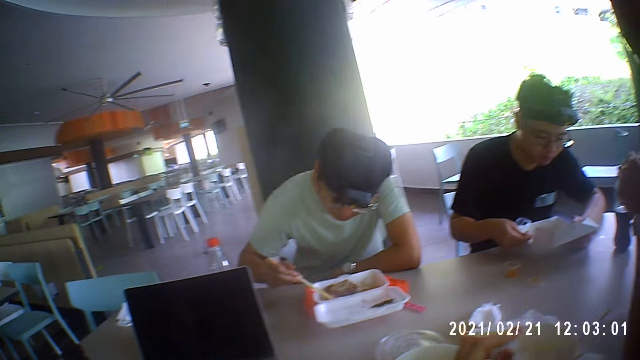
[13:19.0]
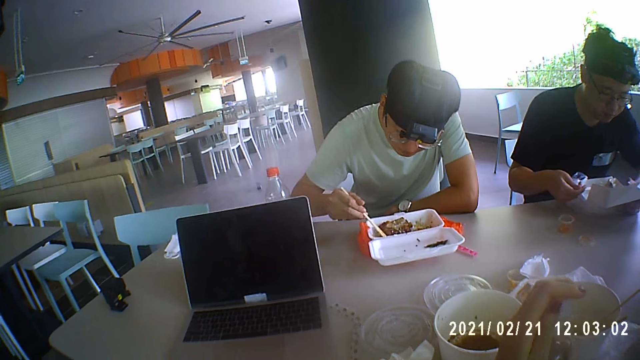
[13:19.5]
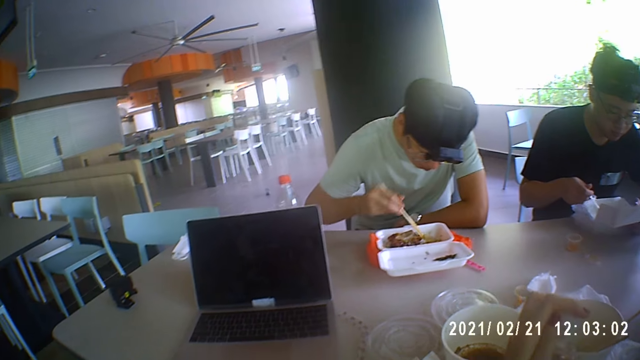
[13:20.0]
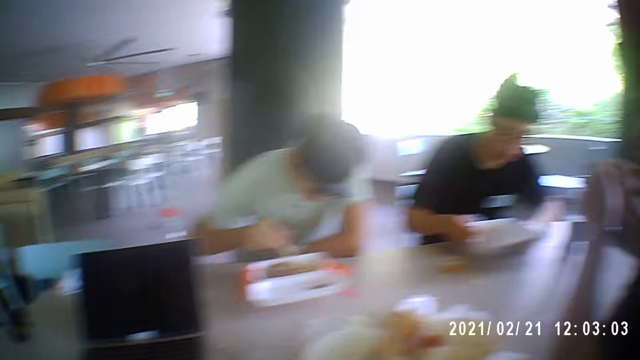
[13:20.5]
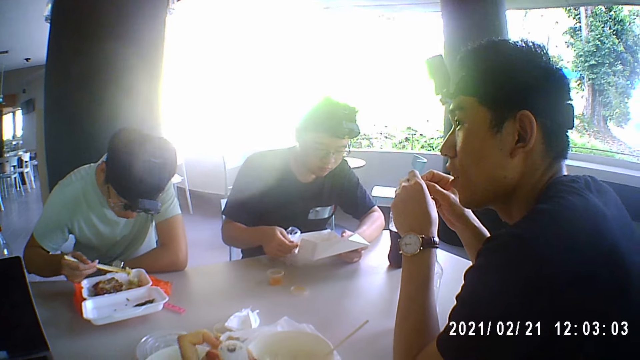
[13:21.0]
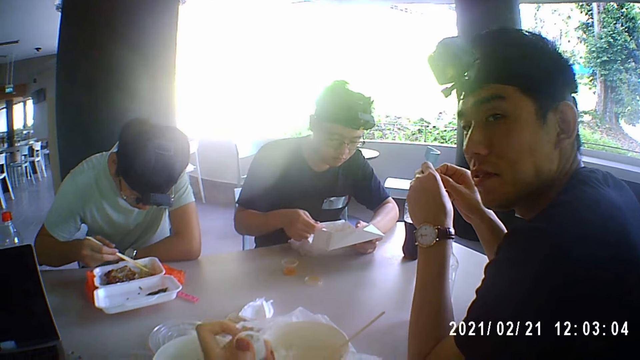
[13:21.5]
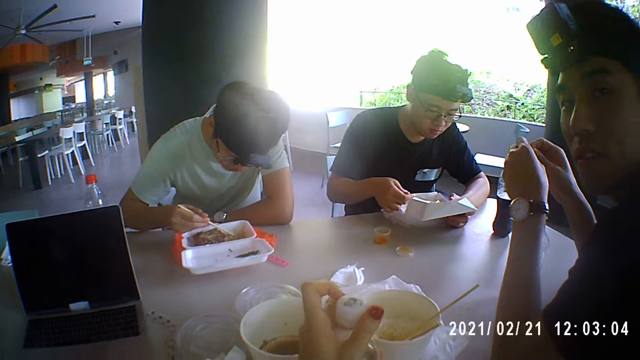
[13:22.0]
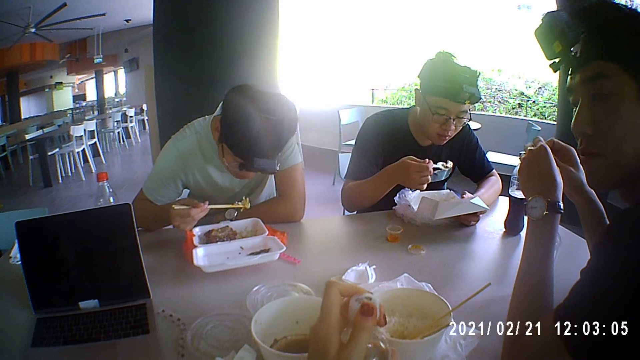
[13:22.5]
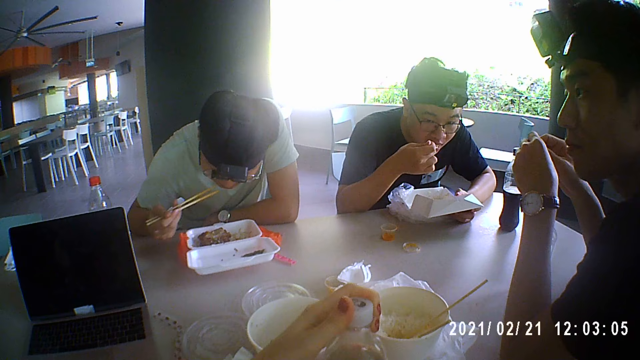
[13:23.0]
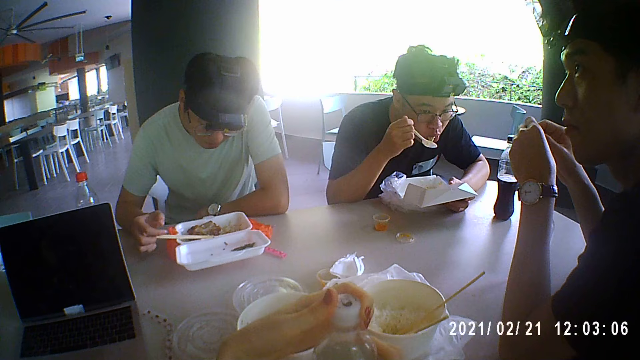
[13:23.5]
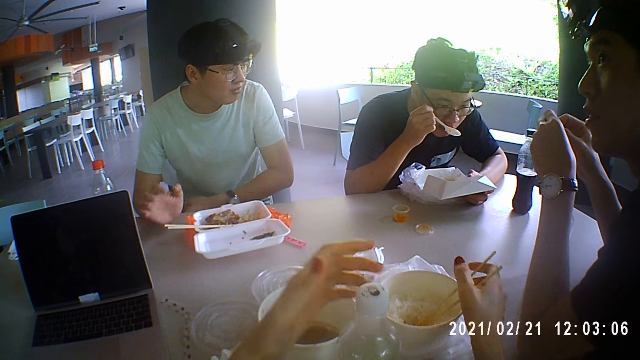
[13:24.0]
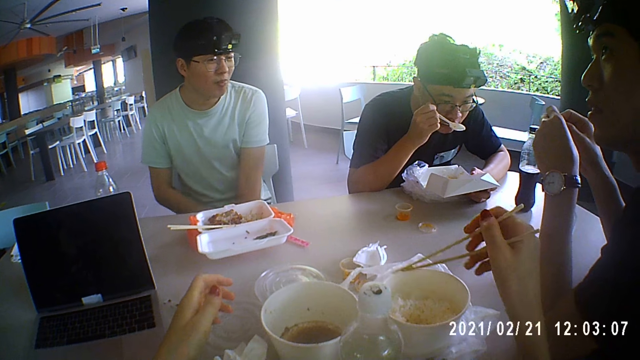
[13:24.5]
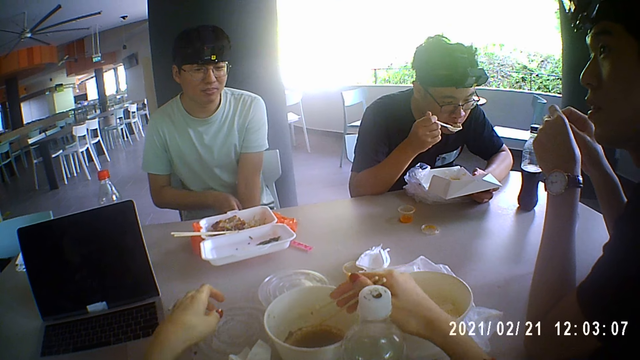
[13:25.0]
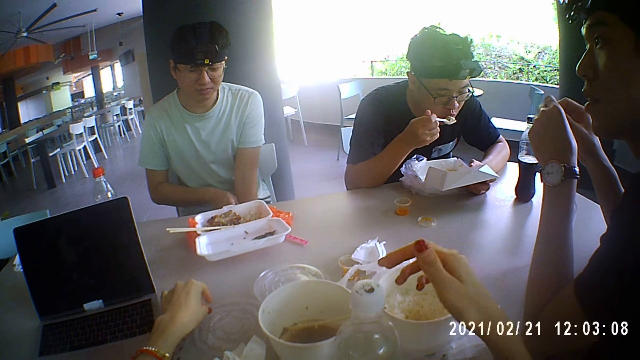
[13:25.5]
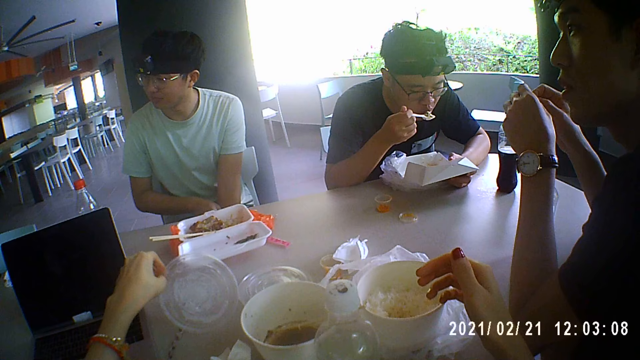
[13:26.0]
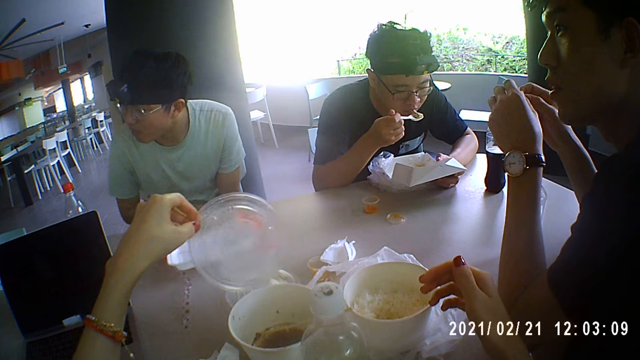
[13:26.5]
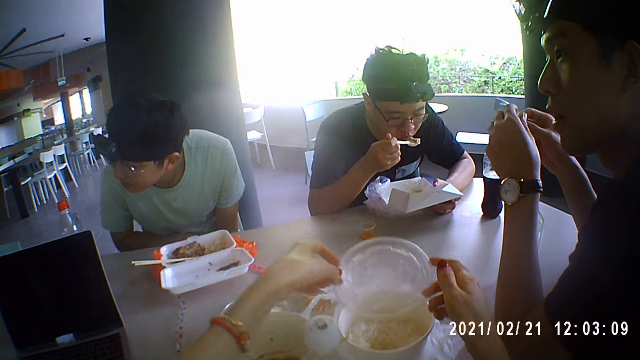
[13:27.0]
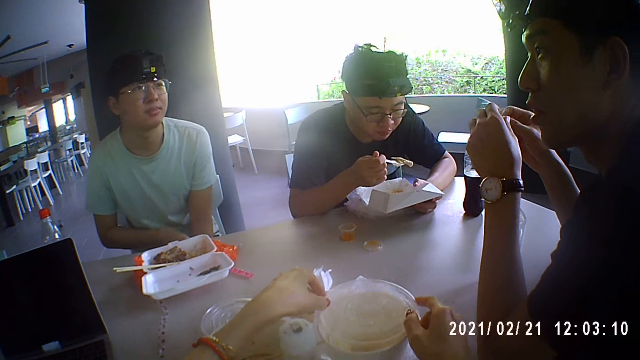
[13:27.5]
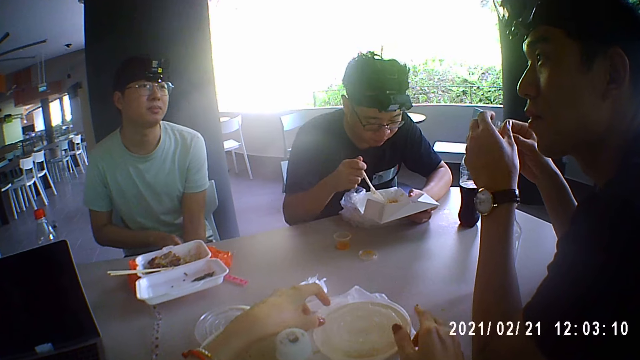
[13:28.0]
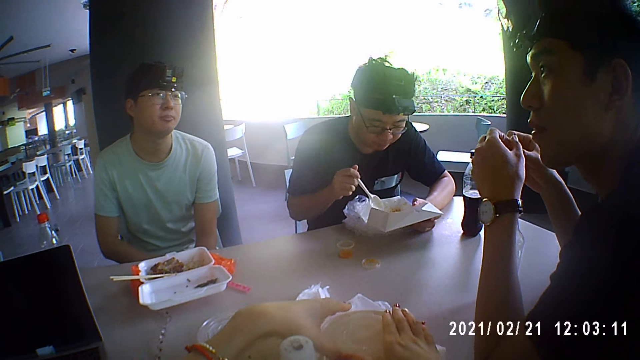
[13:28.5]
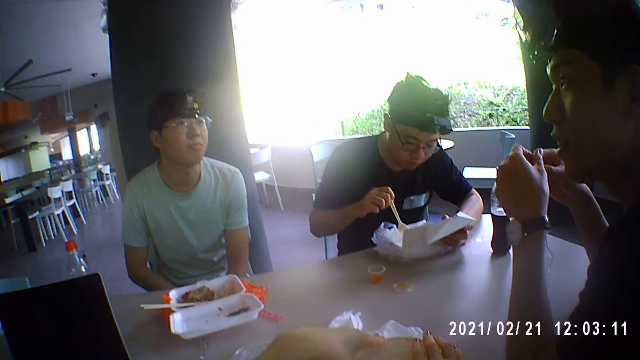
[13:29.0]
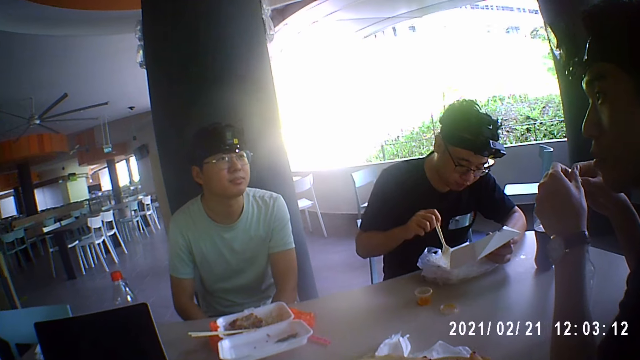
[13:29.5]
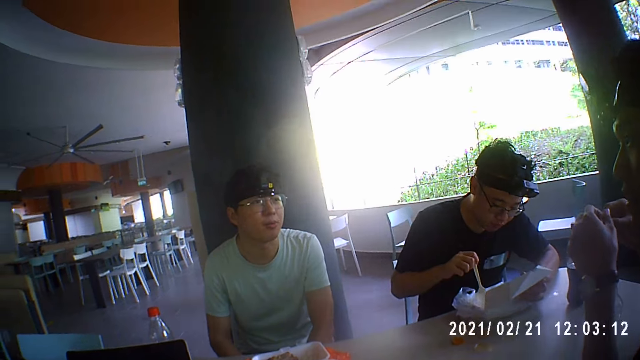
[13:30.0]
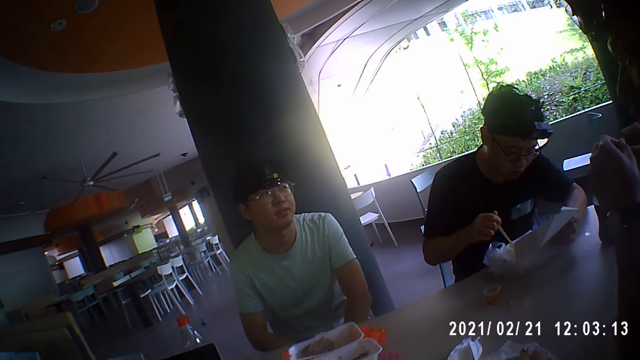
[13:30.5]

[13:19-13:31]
The camera wearer closes the bottle of water on the table with the bottle cap in her left hand. A man scoops meat from the plate on the table with the spoon in his right hand. Another man takes rice from the plate on the table with the pair of chopsticks in his right hand. The second man puts the rice on the pair of chopsticks in his right hand in his mouth. The first man puts the meat on the spoon in his right hand in his mouth. The second man places the pair of chopsticks in his right hand in the plate on the table. The camera wearer picks up the pair of chopsticks from the plate of rice on the table with her right hand. The second man scratches his left arm with his right hand. The camera wearer drops the pair of chopsticks in her right hand in the plate of soup on the table. The first man drops the meat in his mouth on the spoon in his right hand. The camera wearer picks up a plate lid from the table with her left hand. A third man interacts with the second man, the camera wearer and the first man. The camera wearer holds the plate lid with both hands and closes the plate of rice on the table with the plate lid in her hands. The first man drops the meat on the spoon in his right hand in the plate on the table. The first man gathers the rice in the plate on the table with the spoon in his right hand.

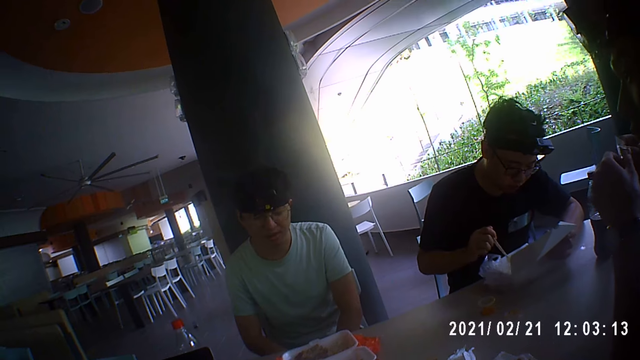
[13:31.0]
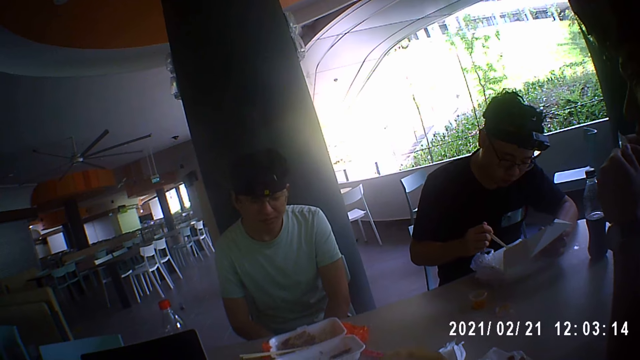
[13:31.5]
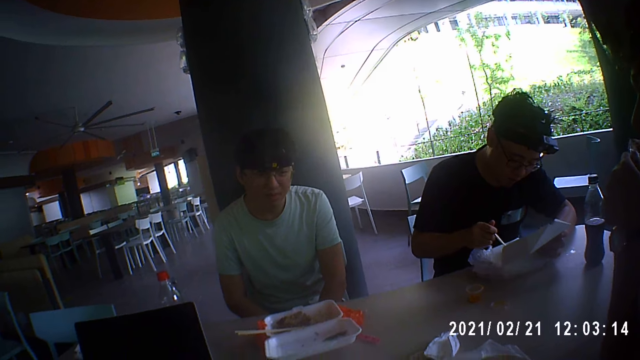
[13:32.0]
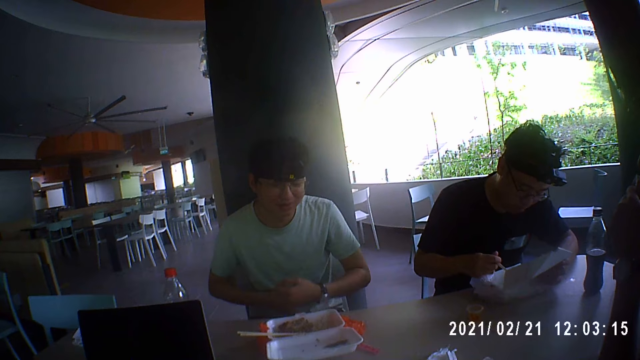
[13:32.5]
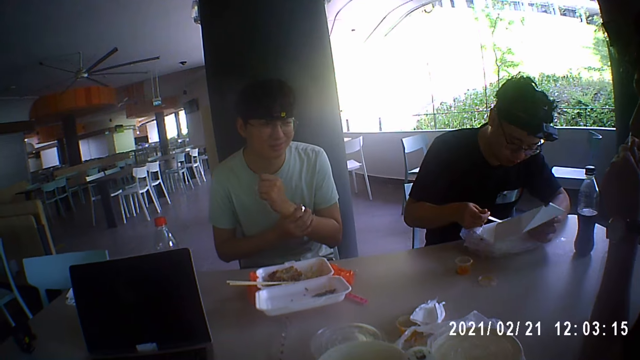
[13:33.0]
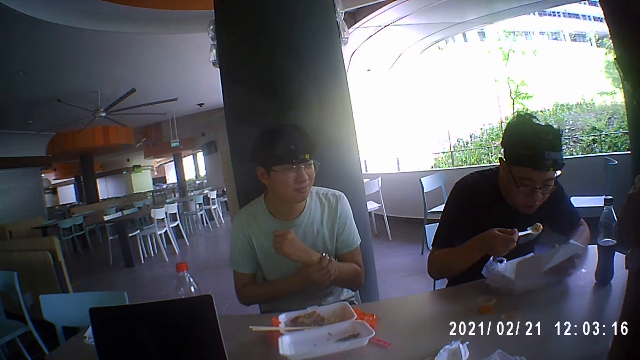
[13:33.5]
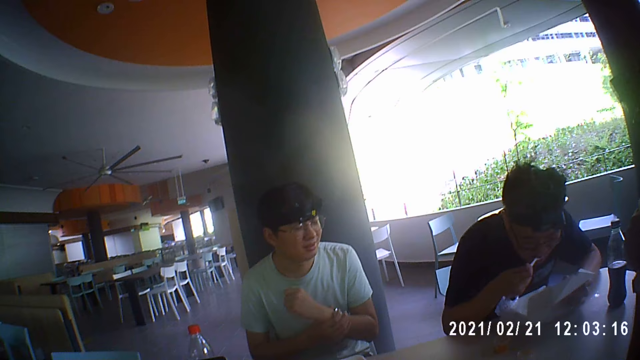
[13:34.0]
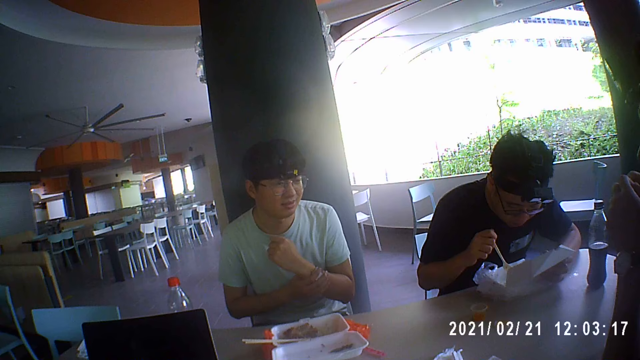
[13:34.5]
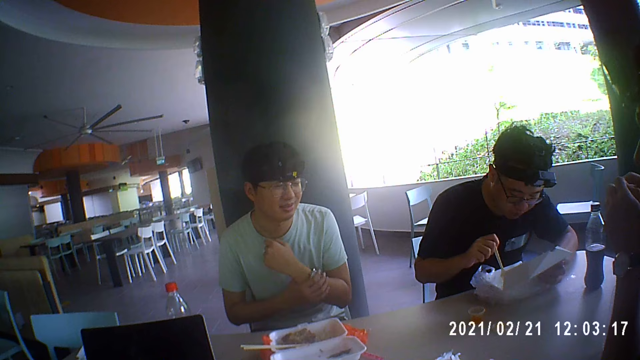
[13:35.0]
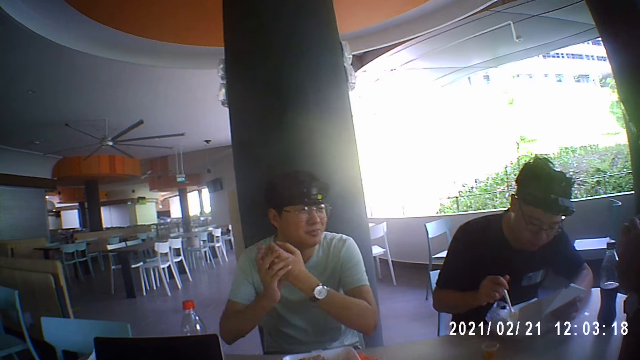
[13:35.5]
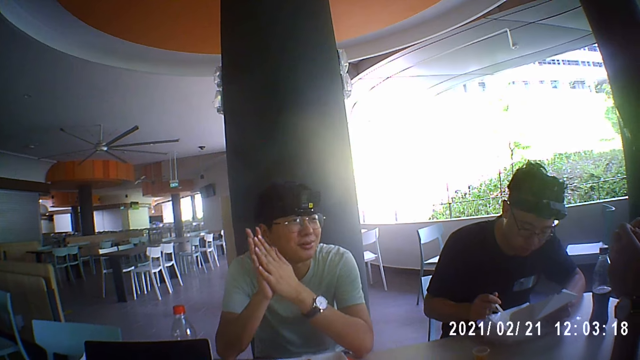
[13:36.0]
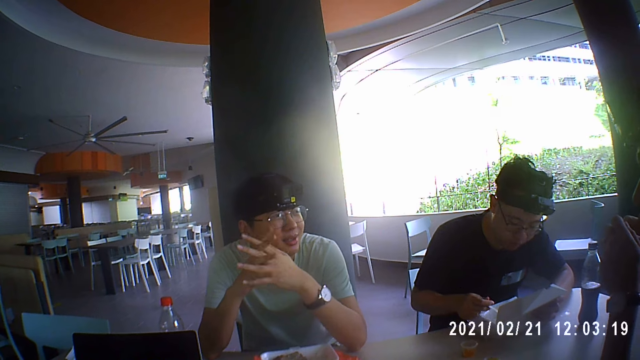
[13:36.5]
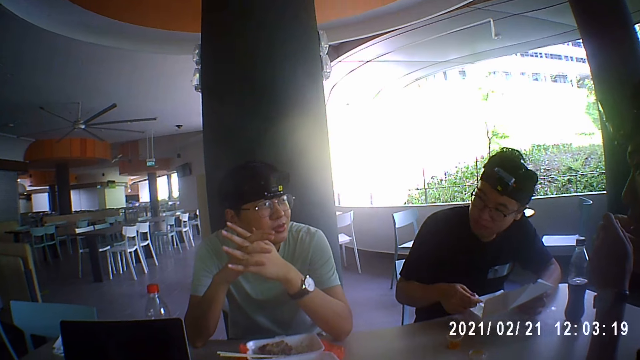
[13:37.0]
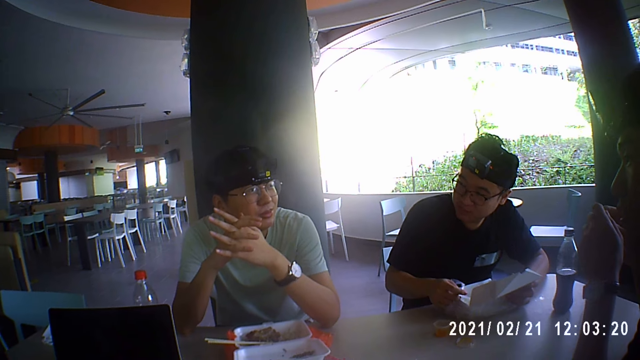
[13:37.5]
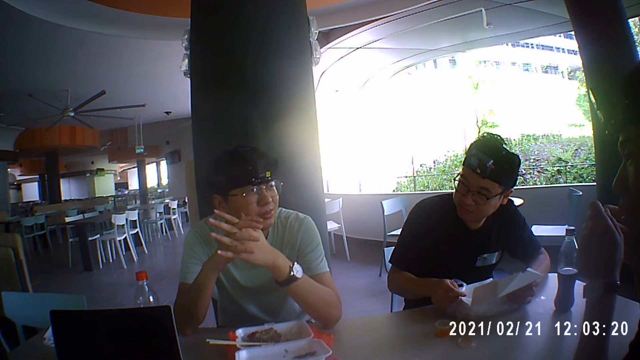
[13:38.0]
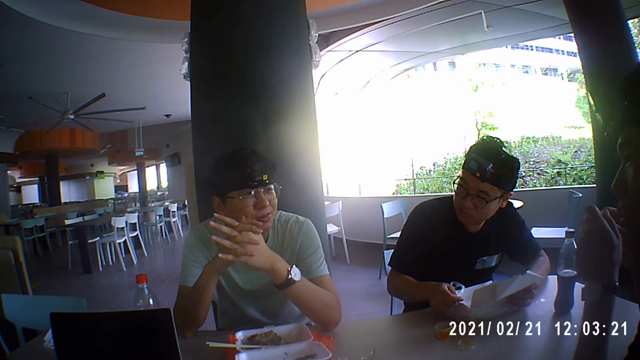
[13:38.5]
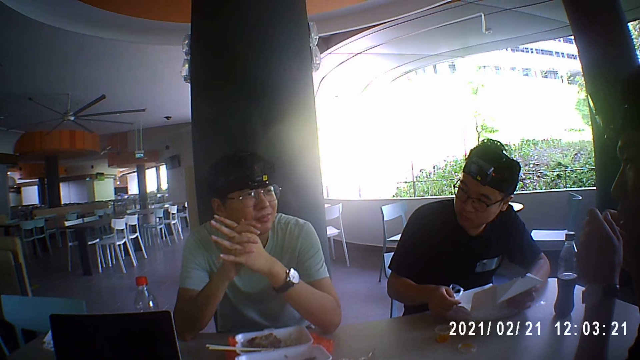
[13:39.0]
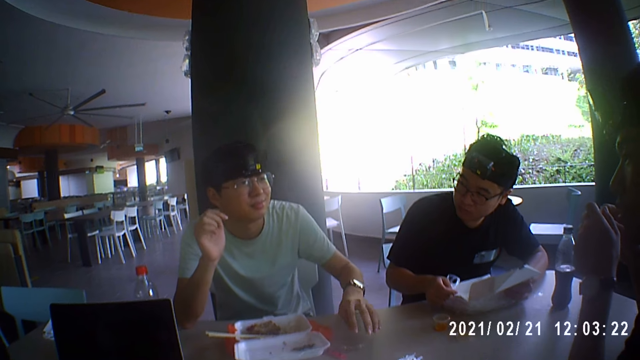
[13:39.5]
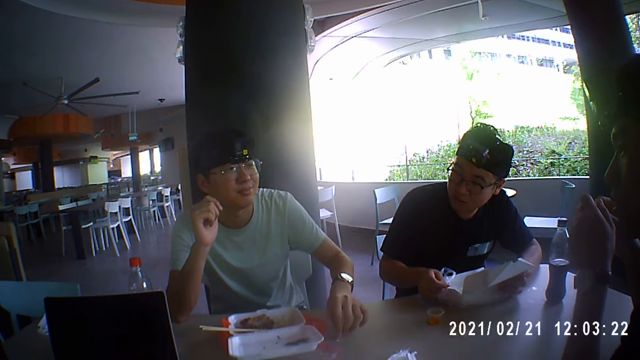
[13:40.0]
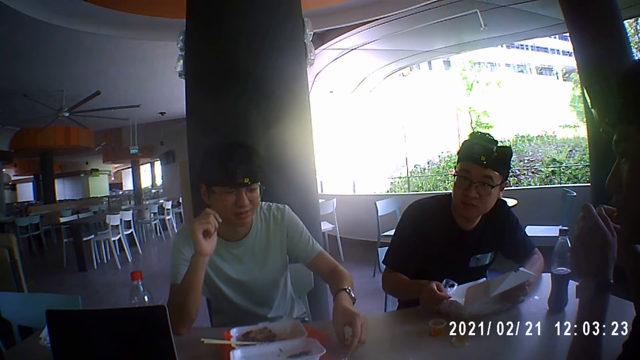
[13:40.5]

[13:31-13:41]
A man talks to another man. A third man scoops rice from the plate on the table with the spoon in his right hand. The first man adjusts the watch on his left arm with his right hand. The third man puts the rice on the spoon in his right hand in his mouth. The first man places his hands on the table. The first man talks to the second man. The first man moves a straw on the table with his left hand.
